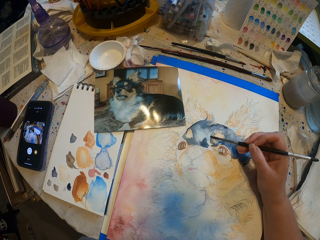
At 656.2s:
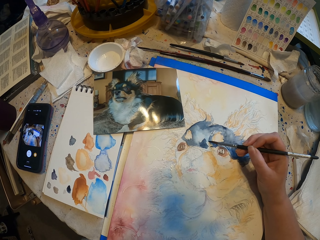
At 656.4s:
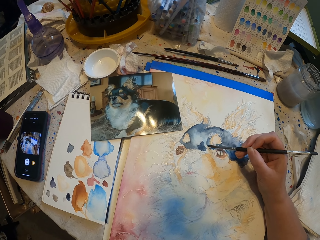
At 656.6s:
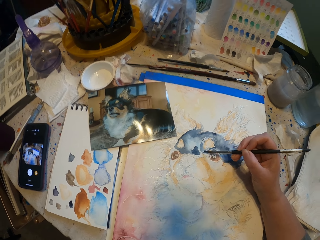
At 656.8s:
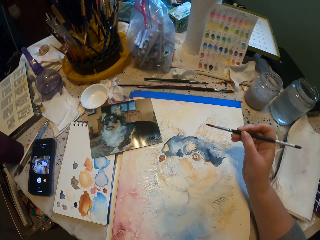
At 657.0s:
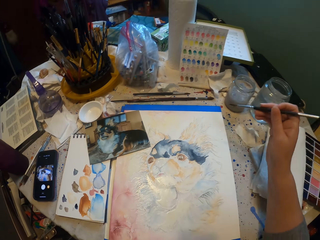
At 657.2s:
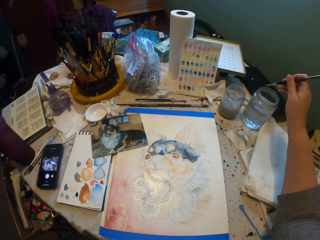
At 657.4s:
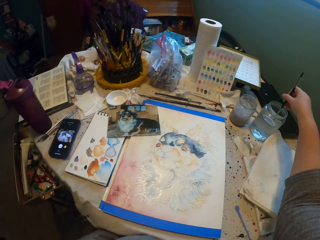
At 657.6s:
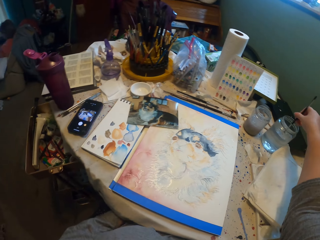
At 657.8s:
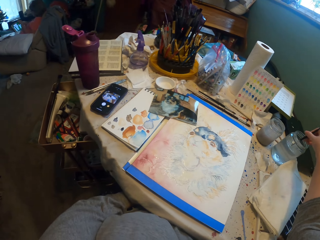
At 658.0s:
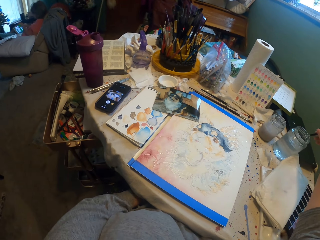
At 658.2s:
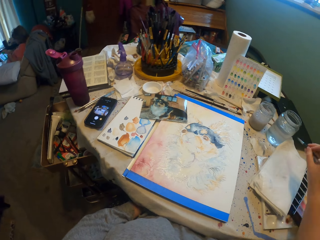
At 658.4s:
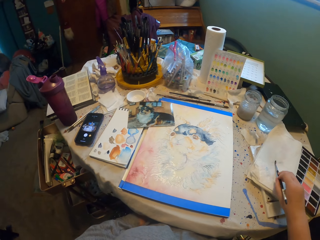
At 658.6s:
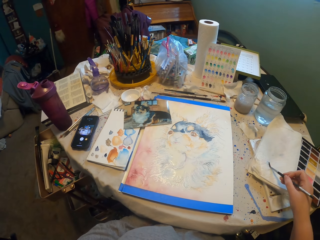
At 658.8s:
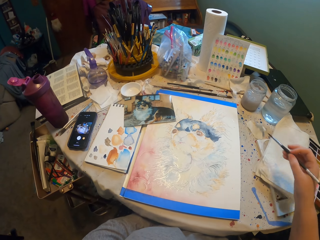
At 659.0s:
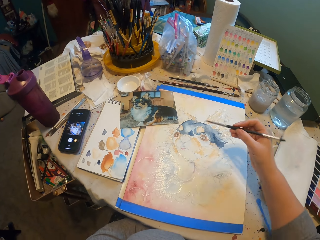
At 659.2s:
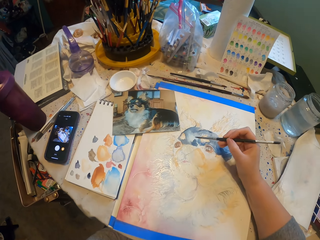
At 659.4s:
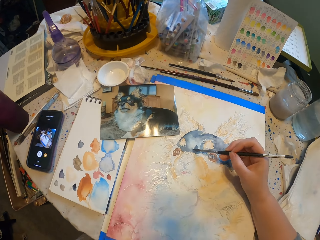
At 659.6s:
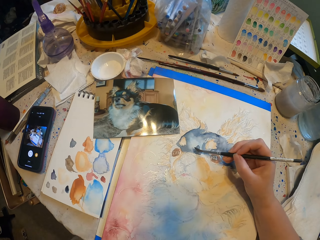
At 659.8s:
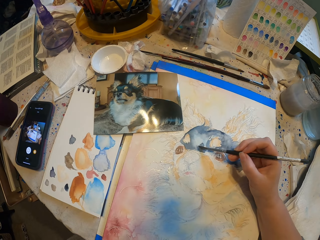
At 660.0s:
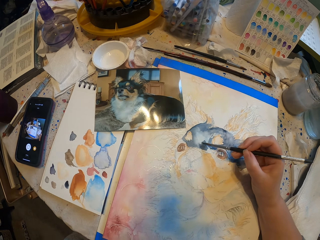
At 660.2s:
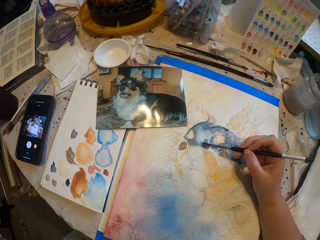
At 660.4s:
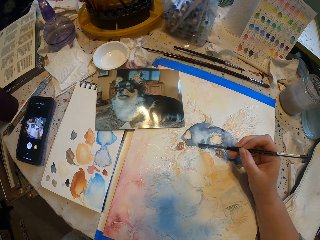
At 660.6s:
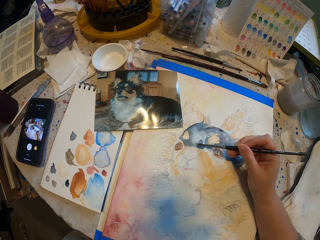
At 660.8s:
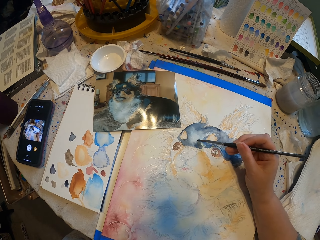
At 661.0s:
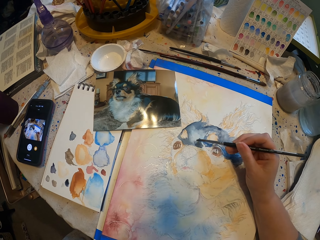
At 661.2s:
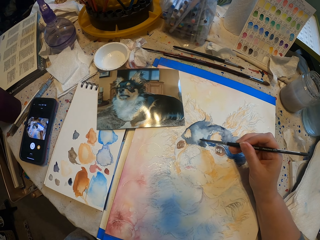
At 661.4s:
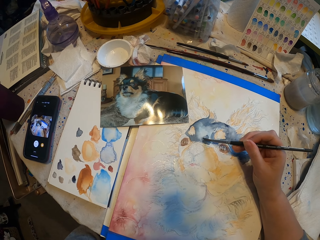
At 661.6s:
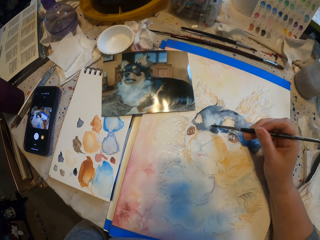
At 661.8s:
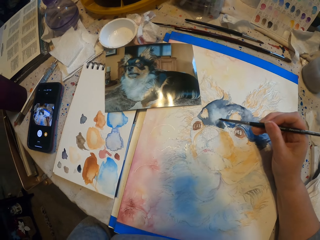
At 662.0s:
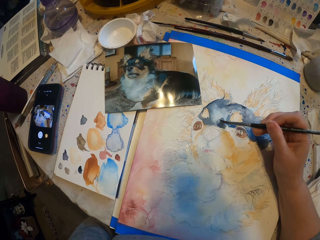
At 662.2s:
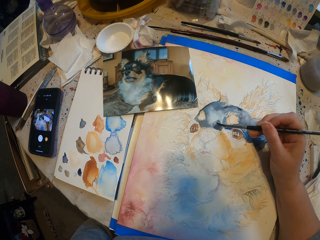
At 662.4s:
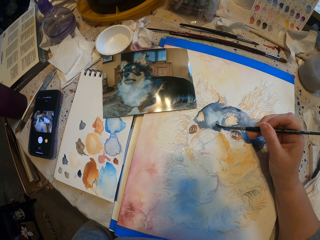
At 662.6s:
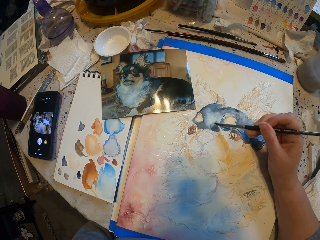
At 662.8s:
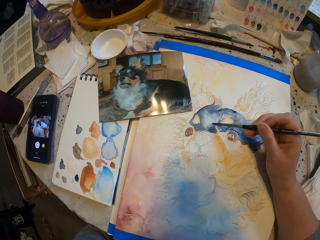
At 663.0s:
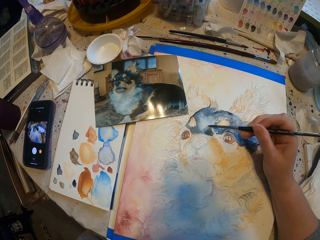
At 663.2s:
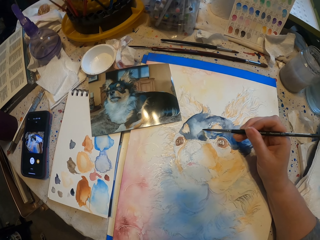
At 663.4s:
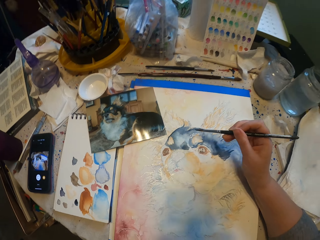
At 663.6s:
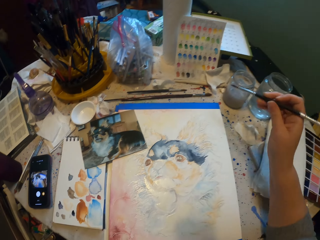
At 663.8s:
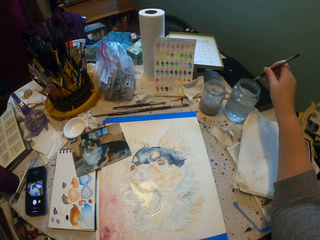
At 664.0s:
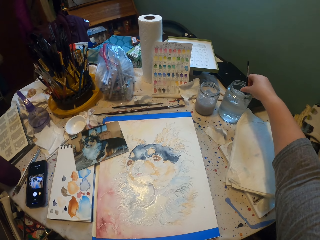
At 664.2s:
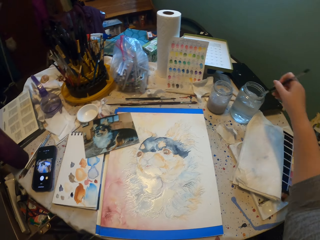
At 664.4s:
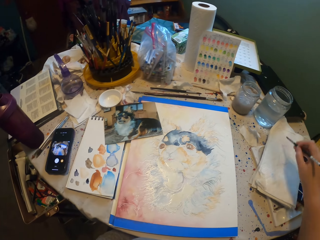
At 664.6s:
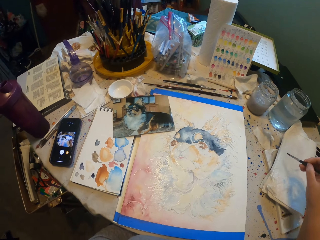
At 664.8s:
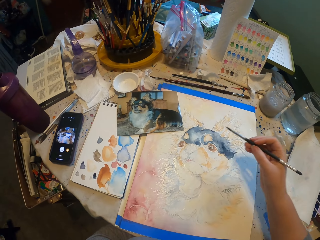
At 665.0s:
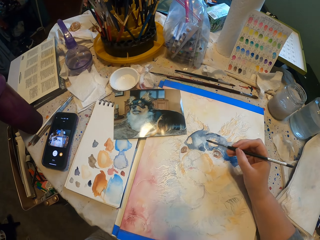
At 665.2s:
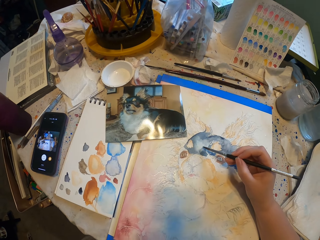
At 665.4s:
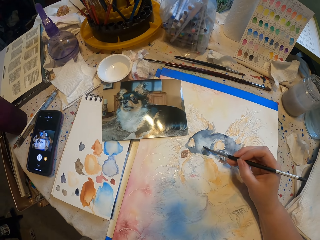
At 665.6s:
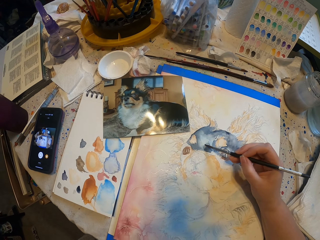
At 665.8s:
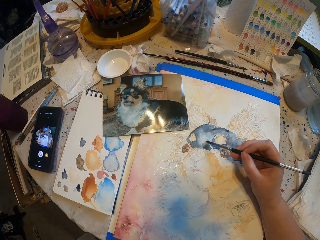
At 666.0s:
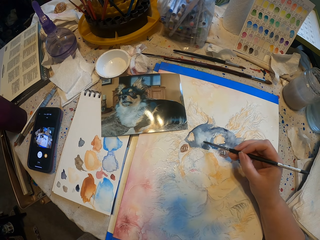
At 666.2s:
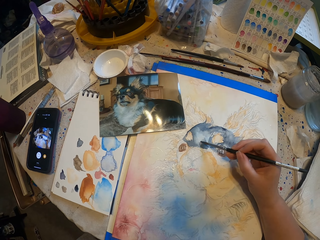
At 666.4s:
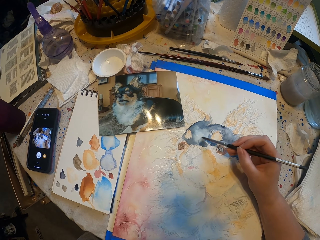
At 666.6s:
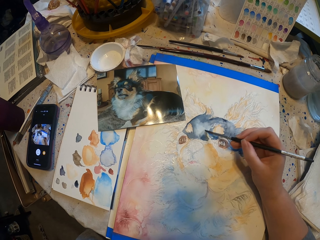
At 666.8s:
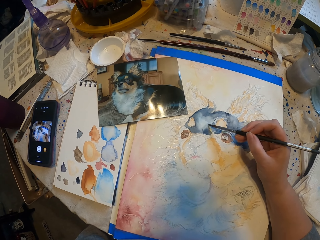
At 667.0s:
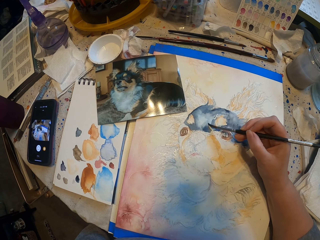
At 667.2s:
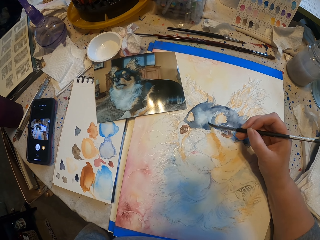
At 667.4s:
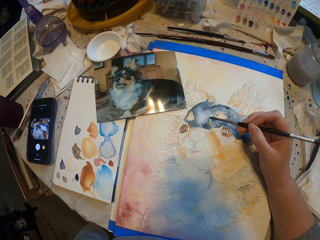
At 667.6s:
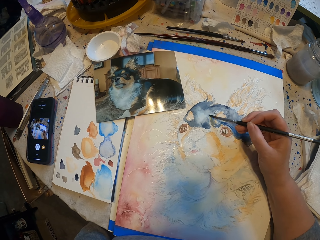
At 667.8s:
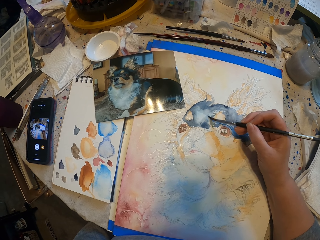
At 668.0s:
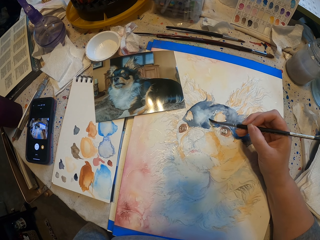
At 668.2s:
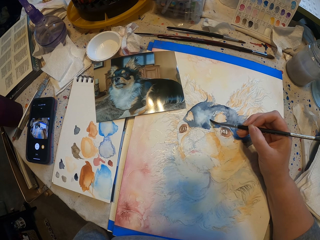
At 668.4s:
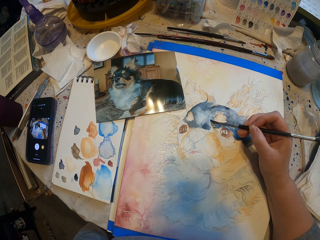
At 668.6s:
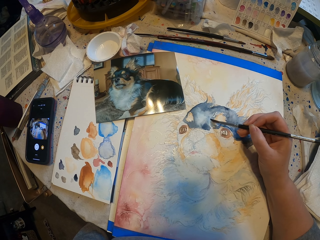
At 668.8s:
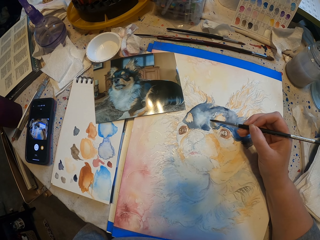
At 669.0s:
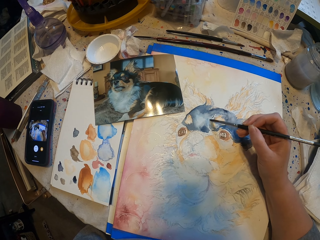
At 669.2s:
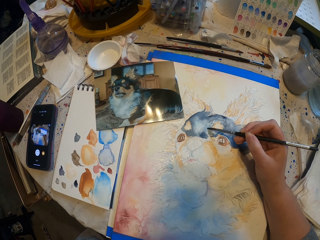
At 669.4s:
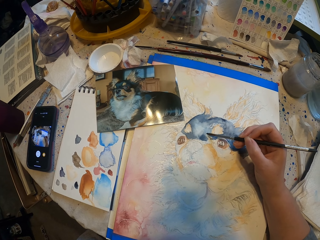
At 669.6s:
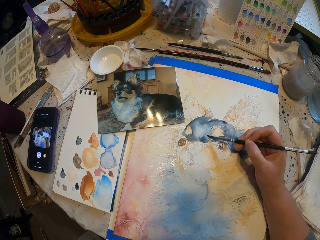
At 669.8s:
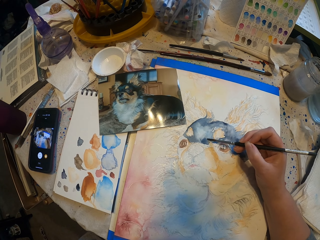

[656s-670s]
The camera wearer dips the brush in the water. They dry the excess water with a tissue and paint a picture. They dip the brush in the water, dry the excess water with the tissue and paint the picture.

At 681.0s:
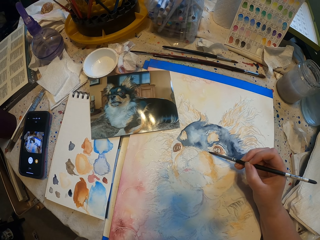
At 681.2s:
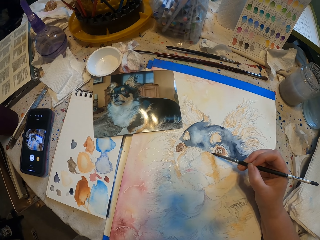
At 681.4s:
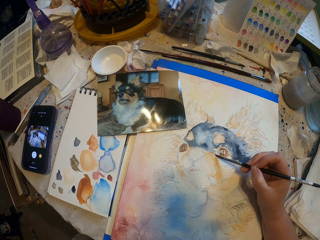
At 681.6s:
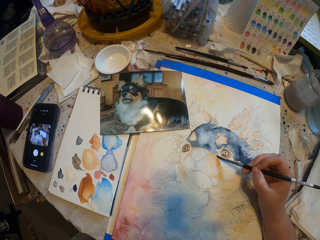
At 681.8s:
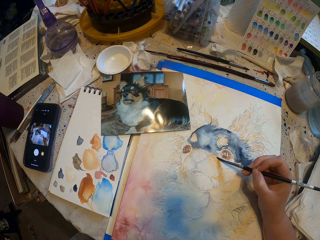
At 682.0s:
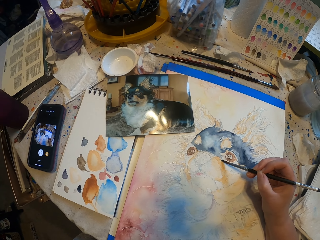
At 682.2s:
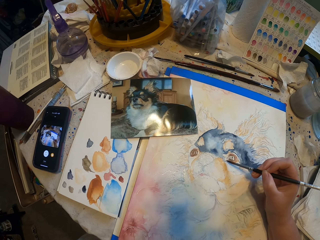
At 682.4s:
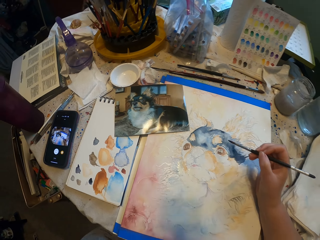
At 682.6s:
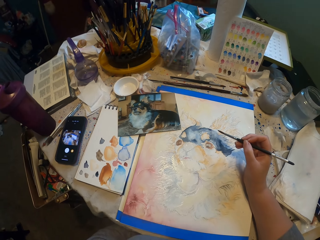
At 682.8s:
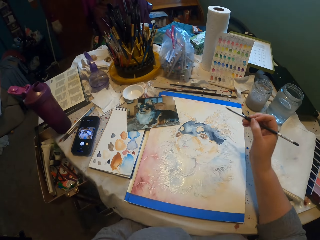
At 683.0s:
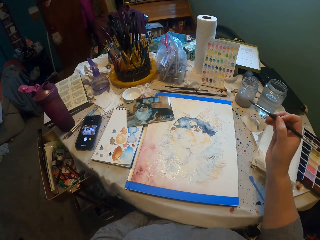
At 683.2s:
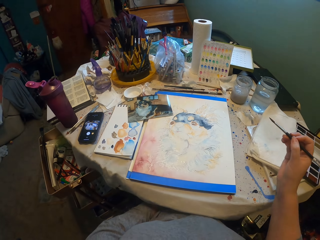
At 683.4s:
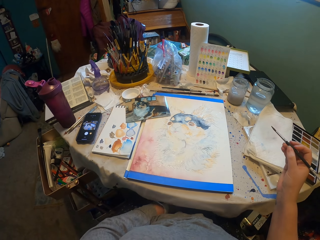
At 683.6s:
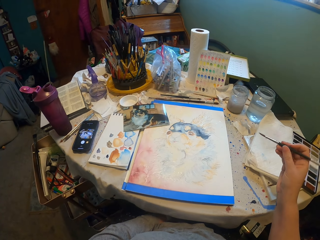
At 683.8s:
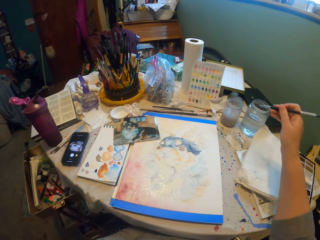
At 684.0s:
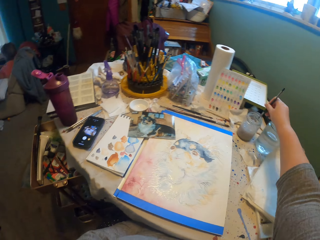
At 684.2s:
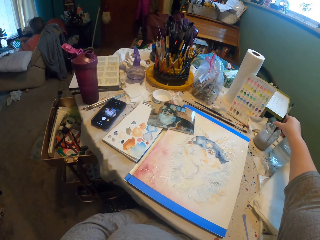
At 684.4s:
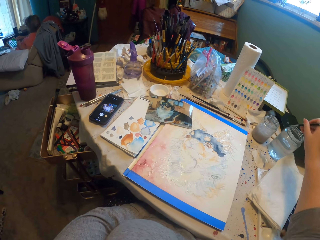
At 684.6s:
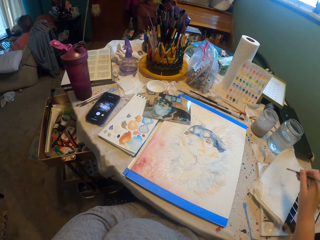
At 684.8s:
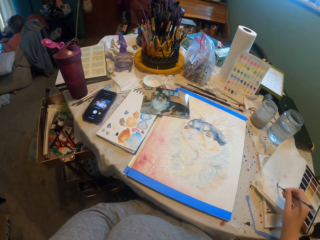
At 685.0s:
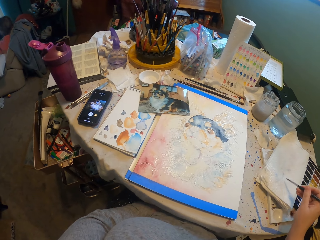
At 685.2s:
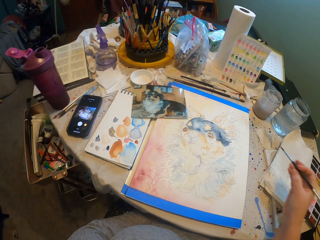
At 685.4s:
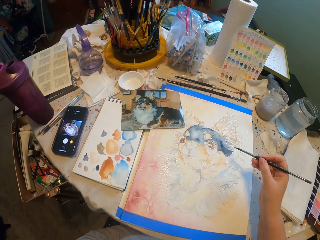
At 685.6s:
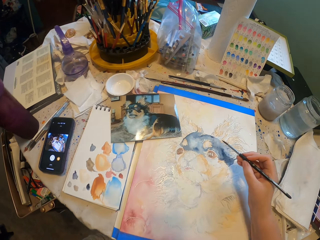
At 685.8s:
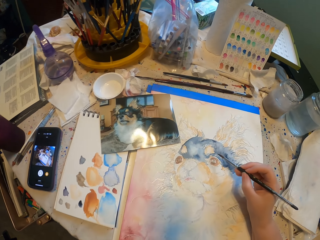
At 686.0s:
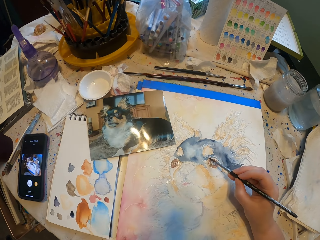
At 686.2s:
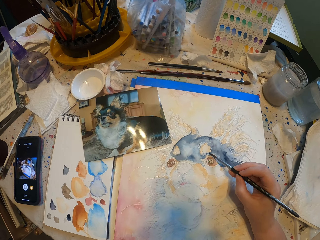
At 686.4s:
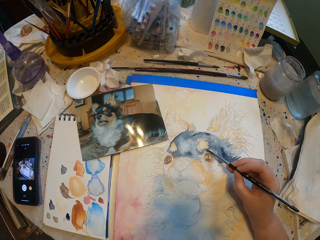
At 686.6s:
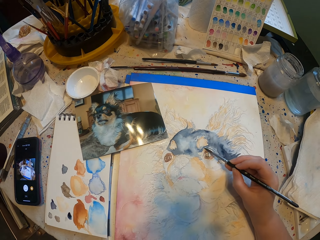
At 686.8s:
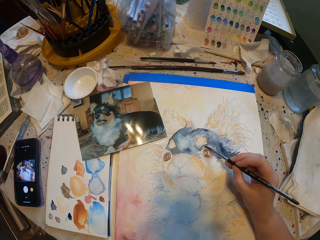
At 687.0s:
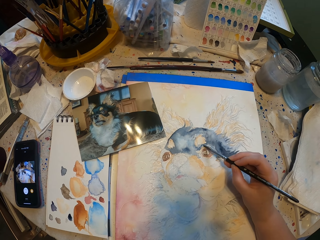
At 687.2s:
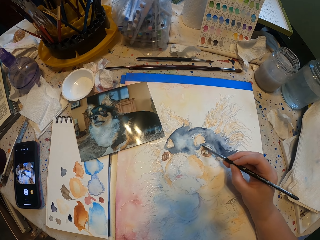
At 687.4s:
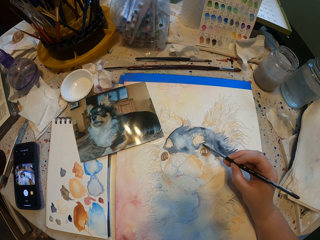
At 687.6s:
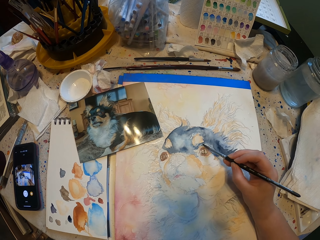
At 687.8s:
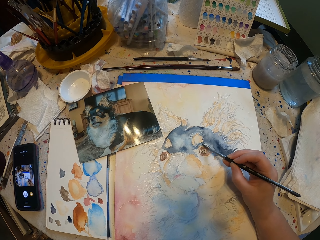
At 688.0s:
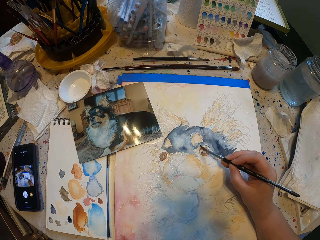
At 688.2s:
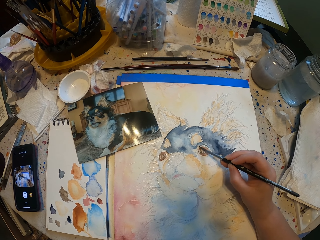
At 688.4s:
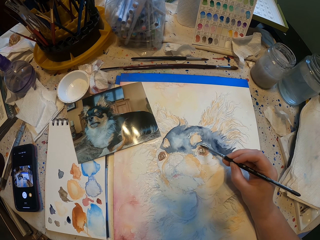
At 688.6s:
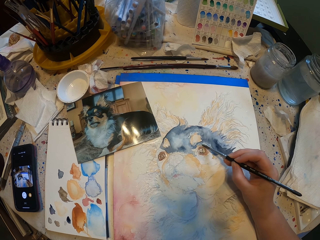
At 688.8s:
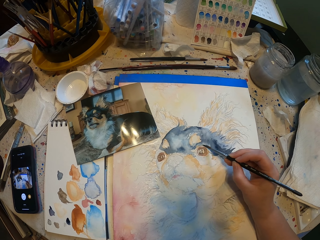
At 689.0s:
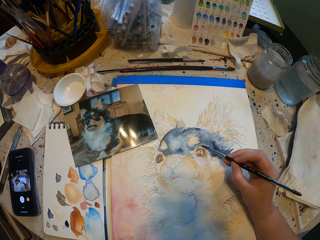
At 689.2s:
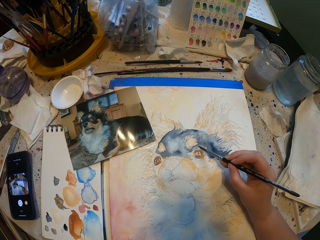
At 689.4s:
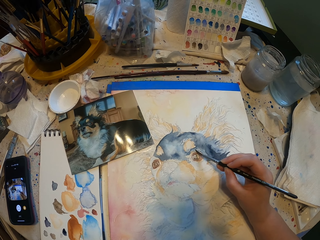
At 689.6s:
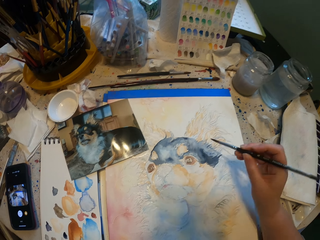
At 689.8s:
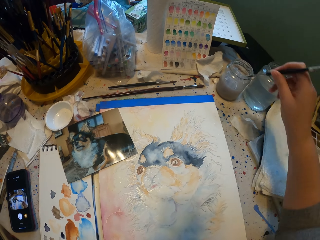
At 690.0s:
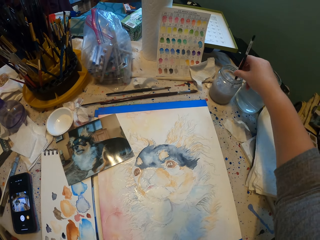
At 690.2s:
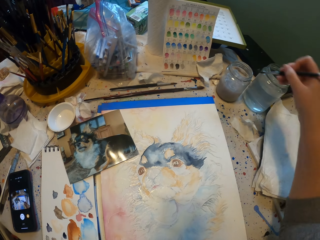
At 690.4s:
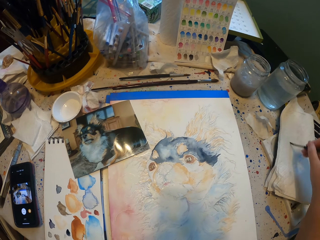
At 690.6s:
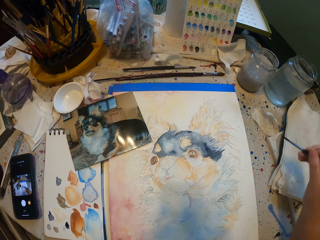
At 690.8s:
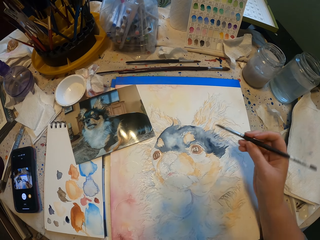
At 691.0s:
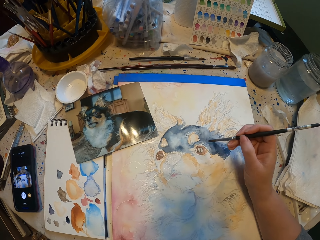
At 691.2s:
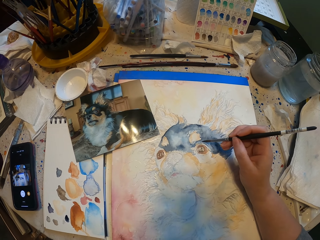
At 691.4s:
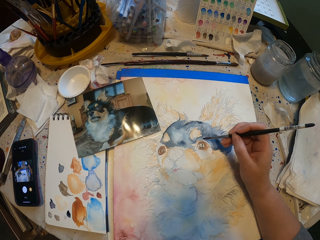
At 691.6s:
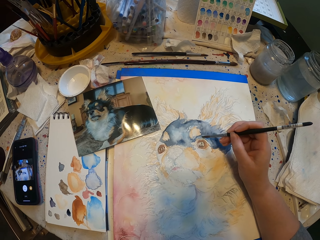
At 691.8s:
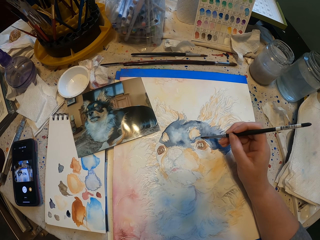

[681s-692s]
The camera wearer dips the brush in the water. They dry the excess water with a tissue and paint a picture. They dip the brush in the water and wipe off some ink. They paint the picture.
